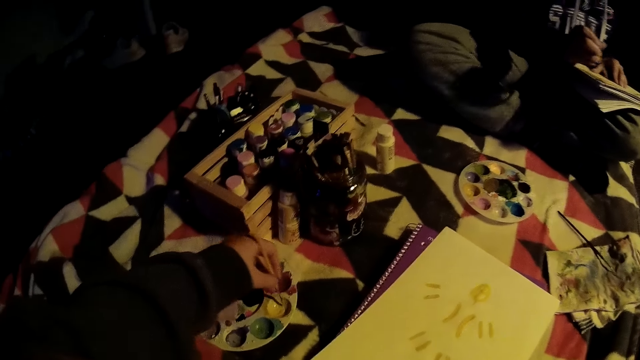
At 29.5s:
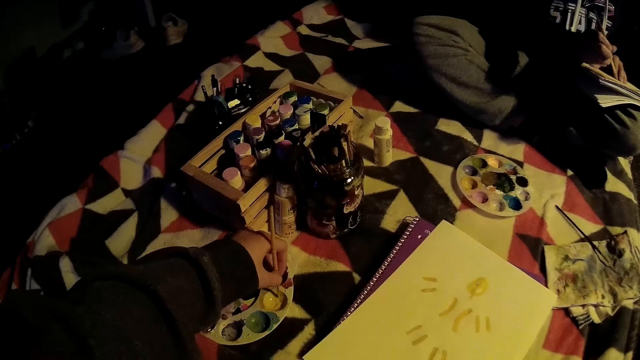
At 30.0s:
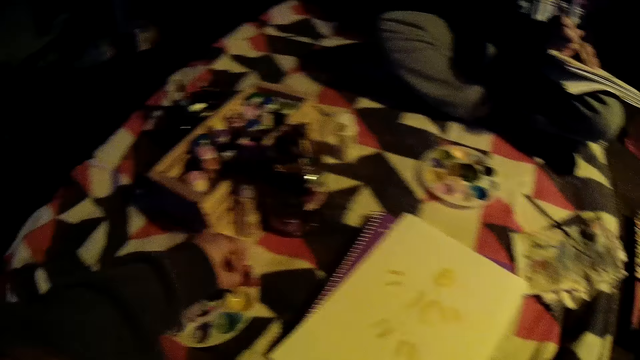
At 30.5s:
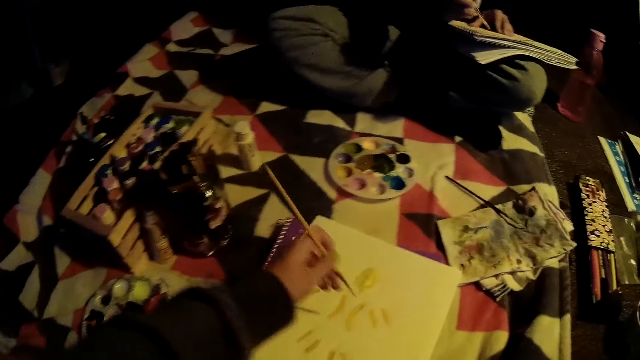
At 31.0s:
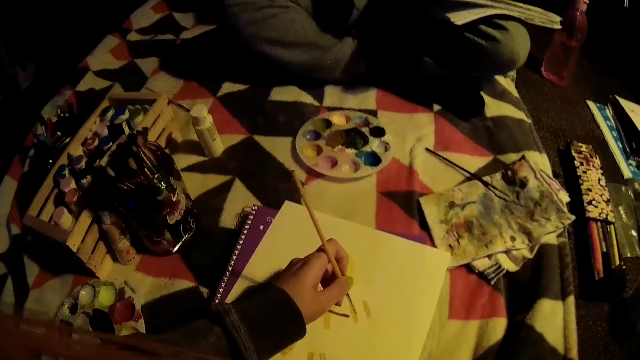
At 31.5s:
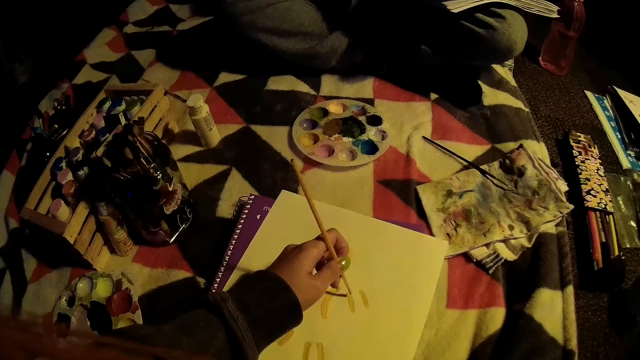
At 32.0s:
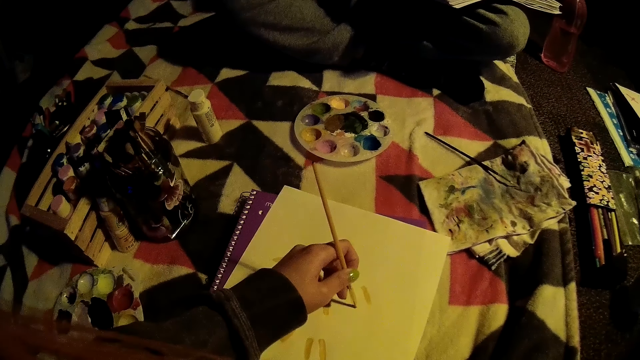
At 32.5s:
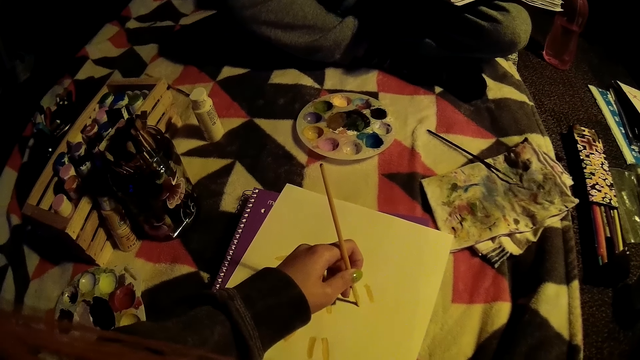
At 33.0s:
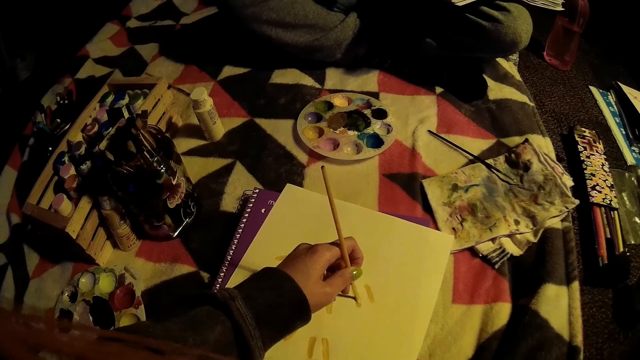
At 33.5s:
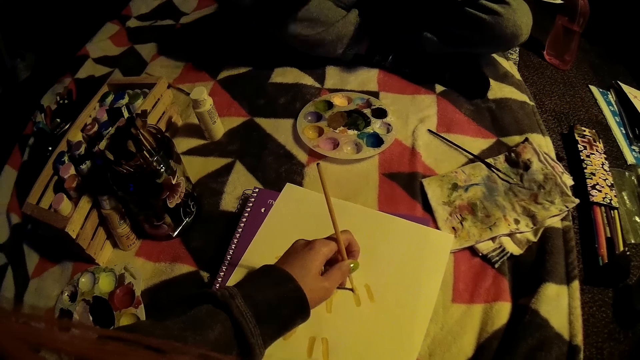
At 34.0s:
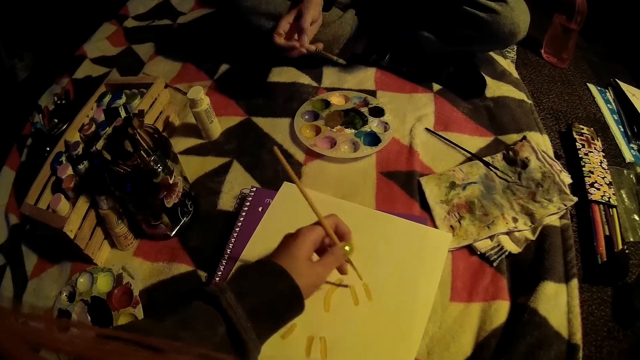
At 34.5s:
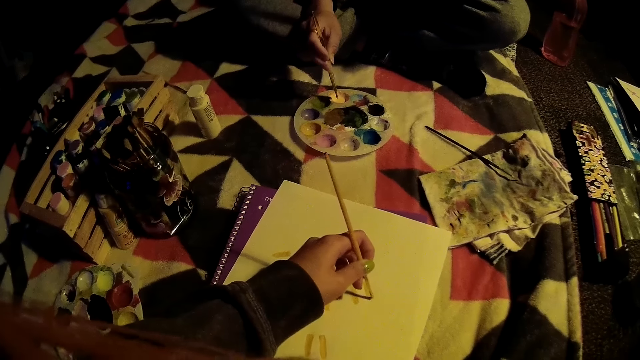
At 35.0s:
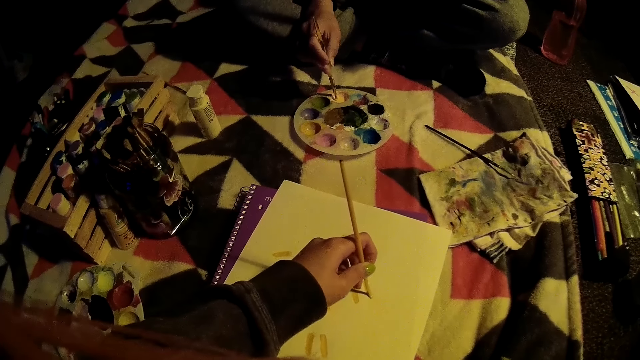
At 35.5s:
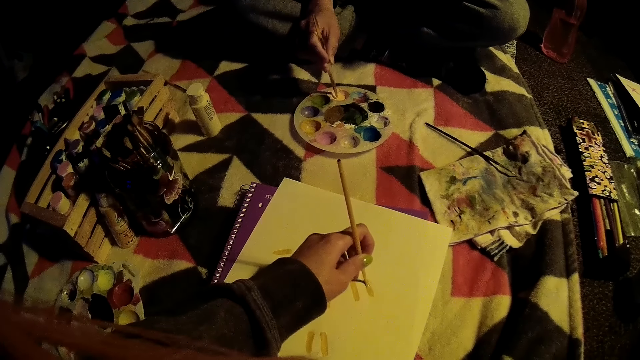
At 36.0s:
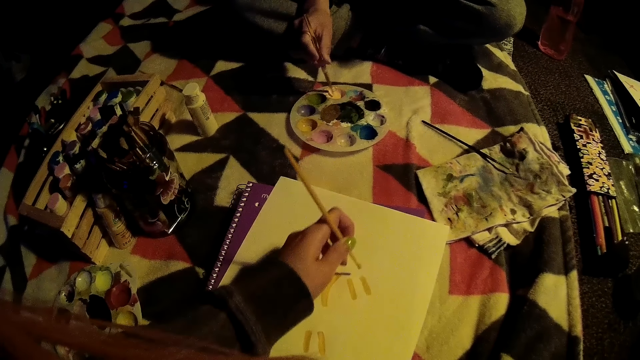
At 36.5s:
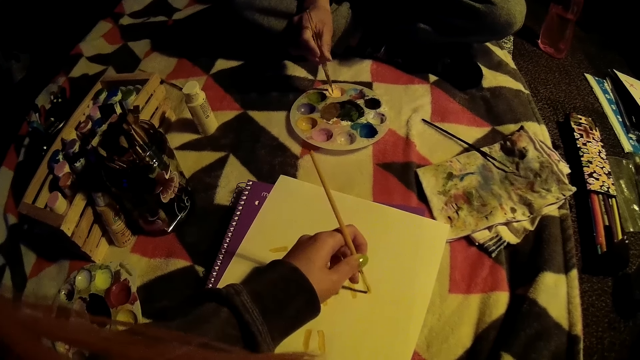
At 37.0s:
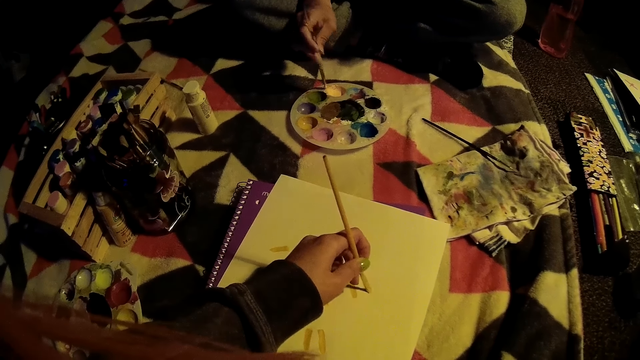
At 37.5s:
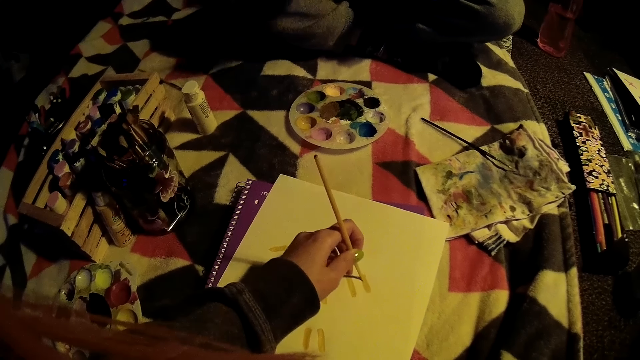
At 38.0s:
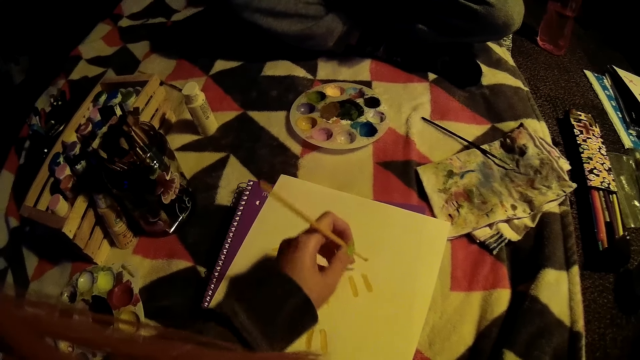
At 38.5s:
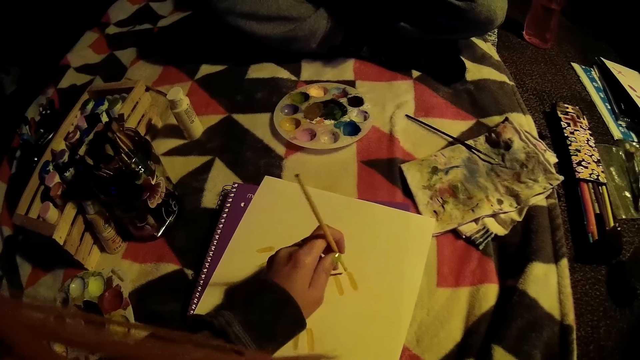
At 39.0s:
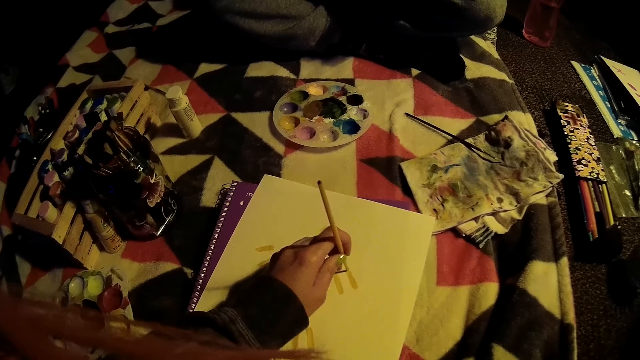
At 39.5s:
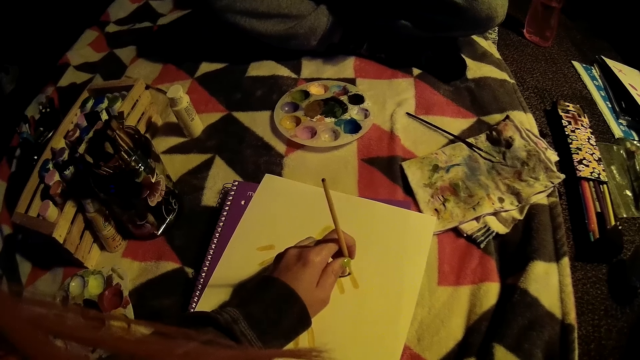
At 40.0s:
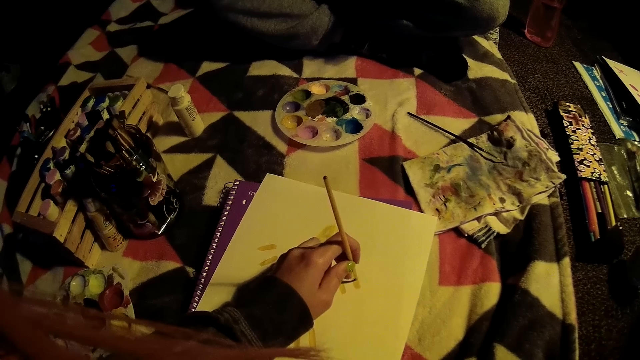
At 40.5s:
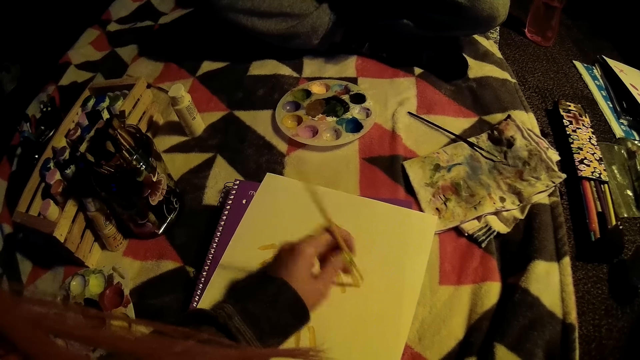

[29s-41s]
The camera wearer paints on a drawing book with the paintbrush in her left hand. She takes a paint. The woman collects paint with the paintbrush in her right hand from the paint palette and paints the book.

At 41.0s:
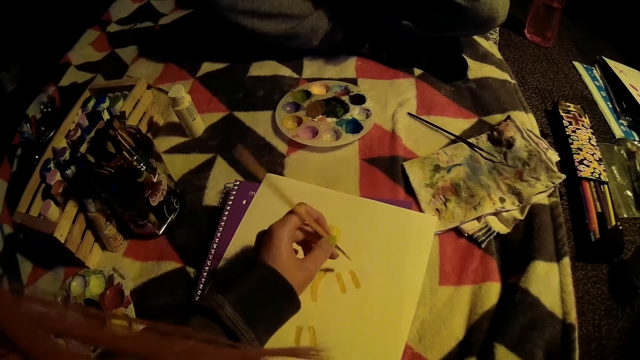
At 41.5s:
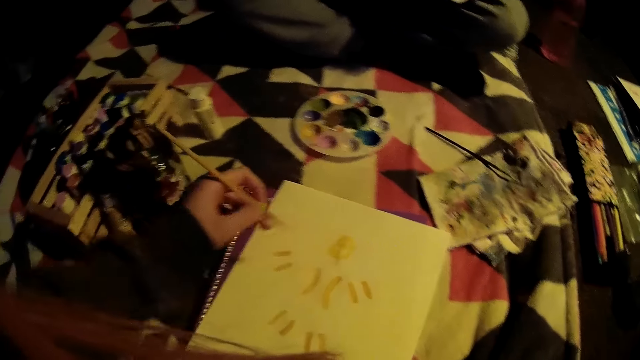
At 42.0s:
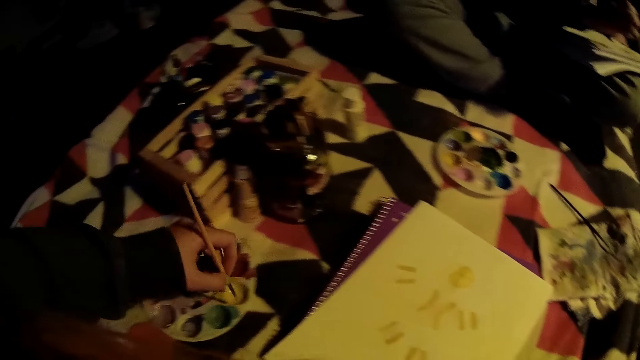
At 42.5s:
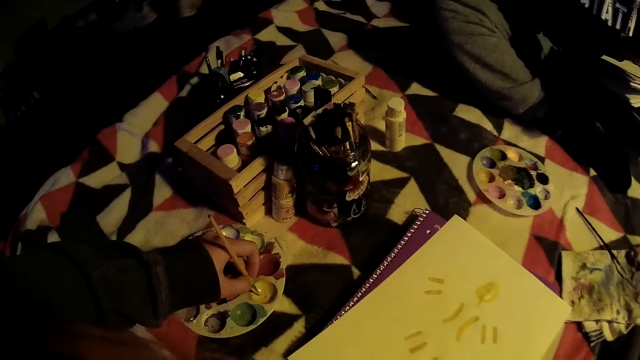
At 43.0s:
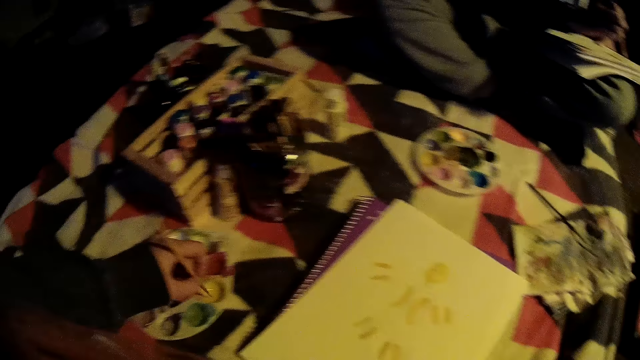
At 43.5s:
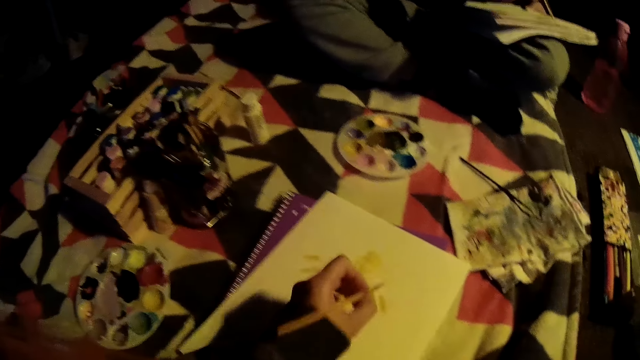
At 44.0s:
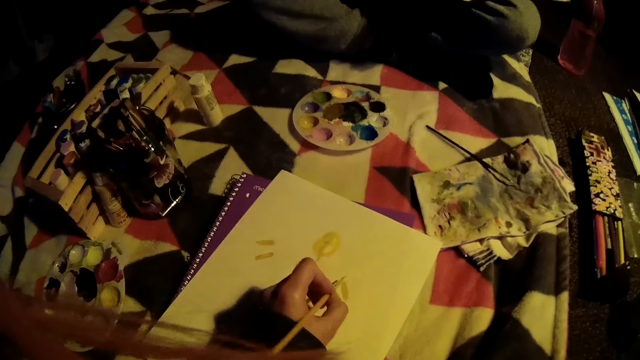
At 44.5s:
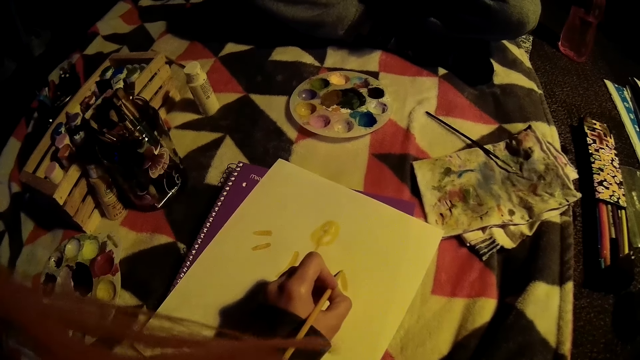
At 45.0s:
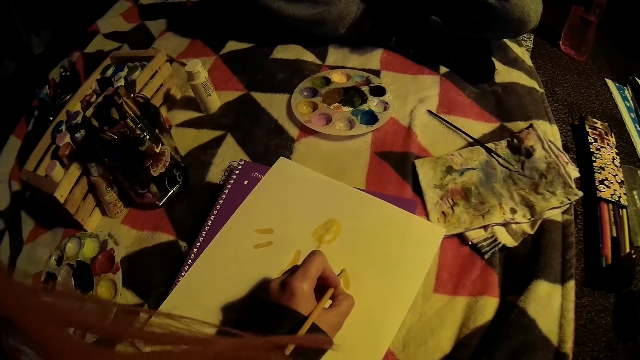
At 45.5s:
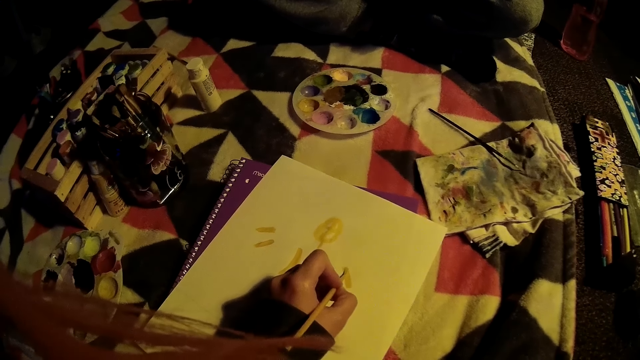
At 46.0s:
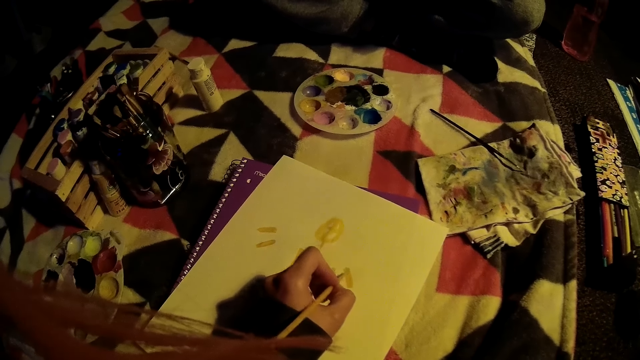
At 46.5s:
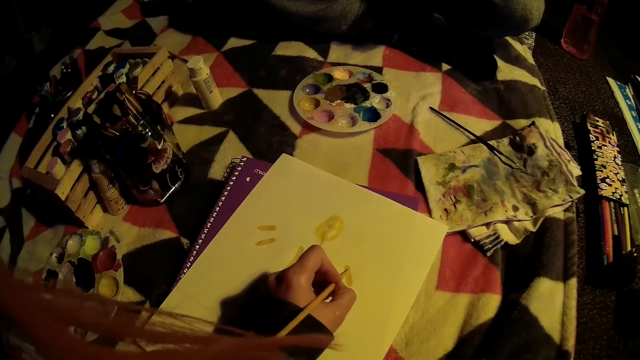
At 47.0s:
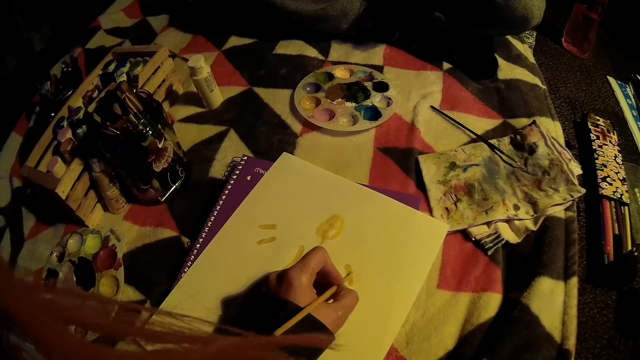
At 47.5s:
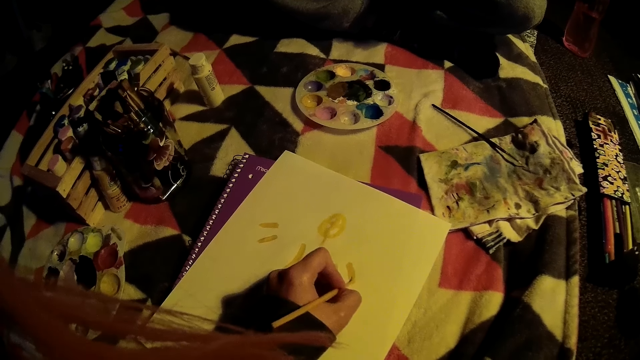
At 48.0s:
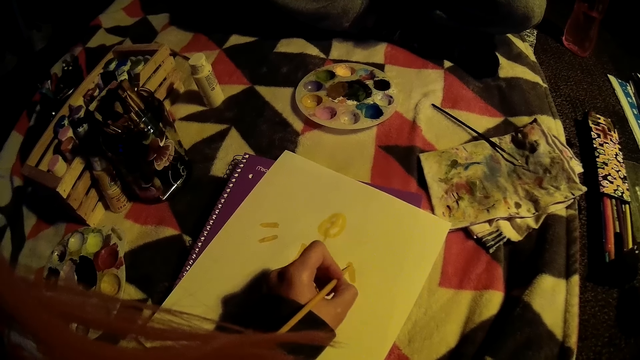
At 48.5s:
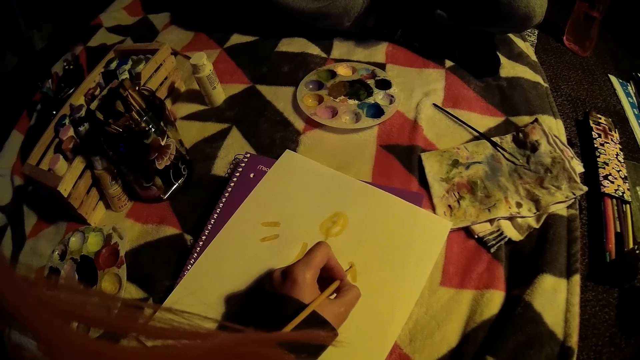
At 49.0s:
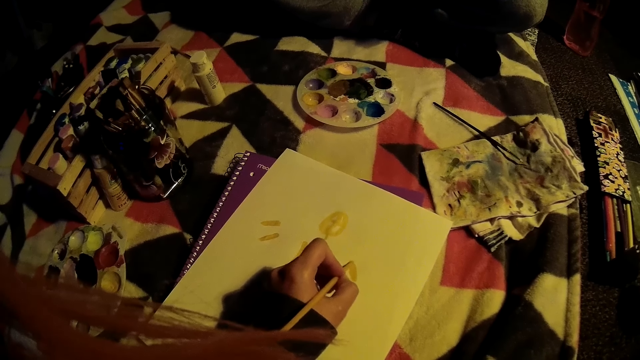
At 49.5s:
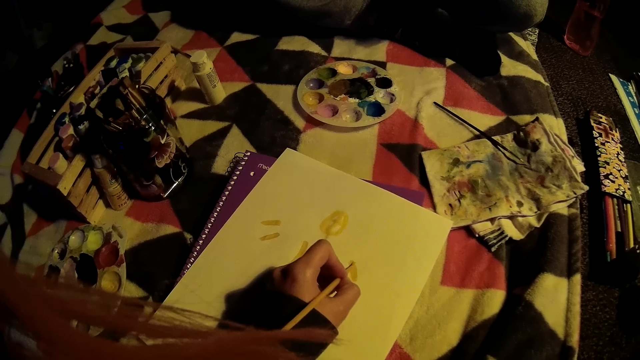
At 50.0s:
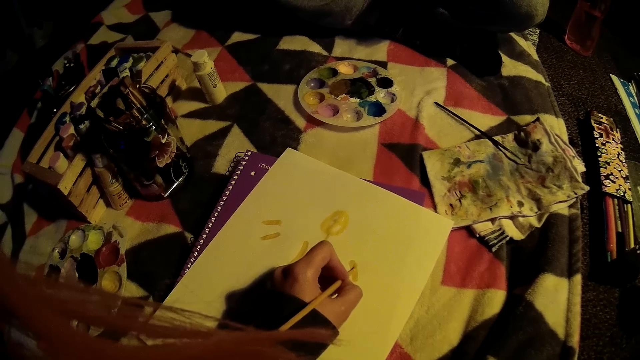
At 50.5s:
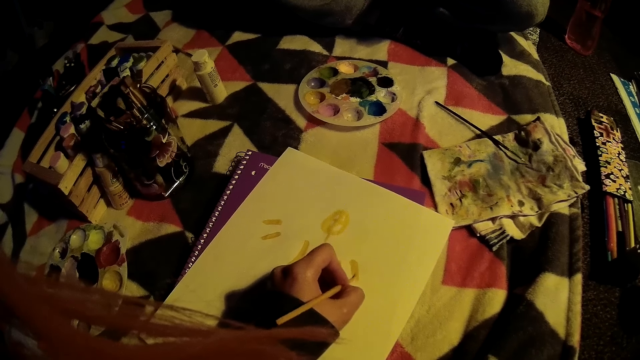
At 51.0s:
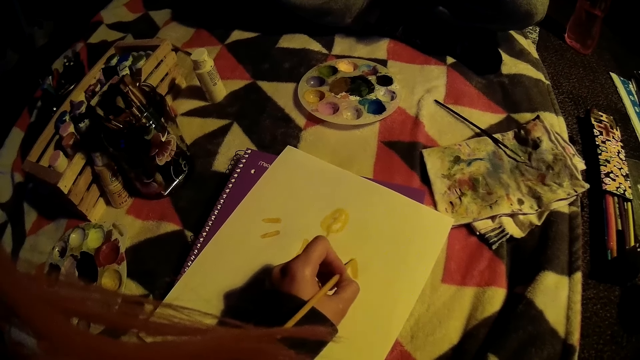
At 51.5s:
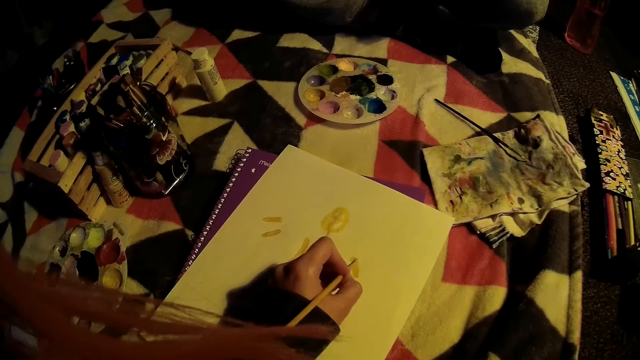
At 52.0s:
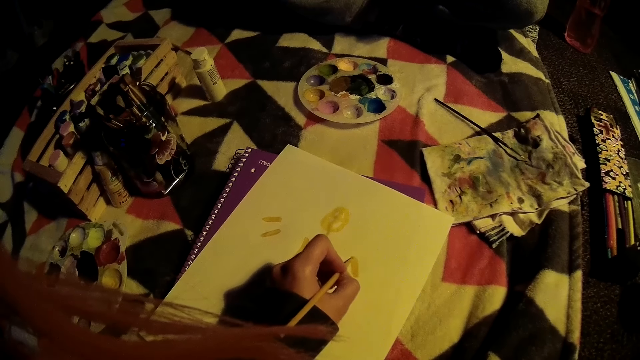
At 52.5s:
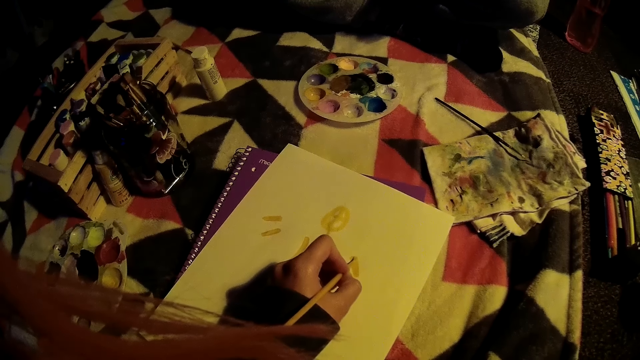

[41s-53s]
The camera wearer collects paint with the paintbrush in her right hand from a paint palette. She paints on a drawing book with the paintbrush in her left hand.
